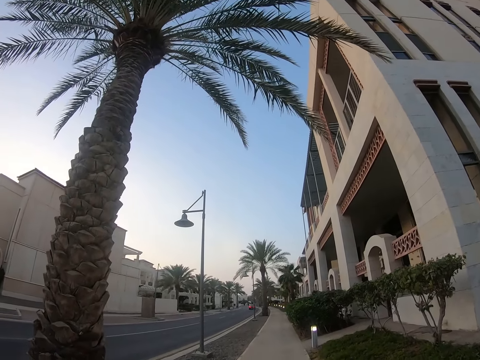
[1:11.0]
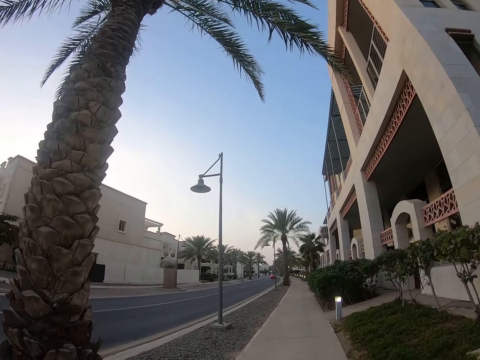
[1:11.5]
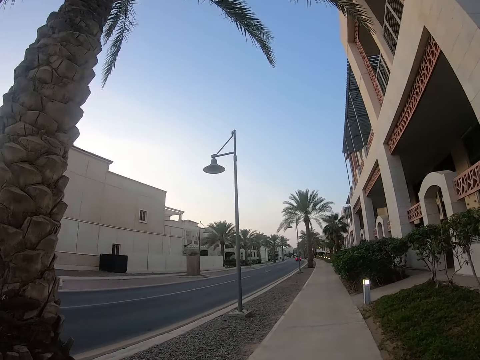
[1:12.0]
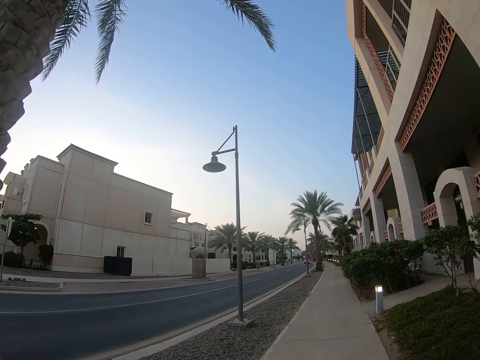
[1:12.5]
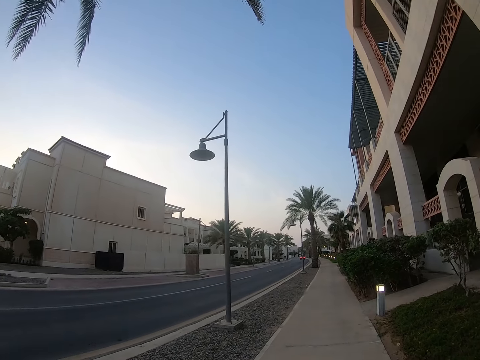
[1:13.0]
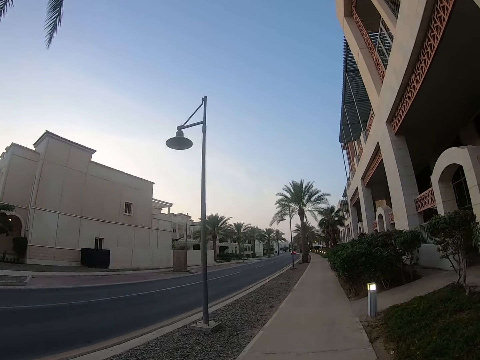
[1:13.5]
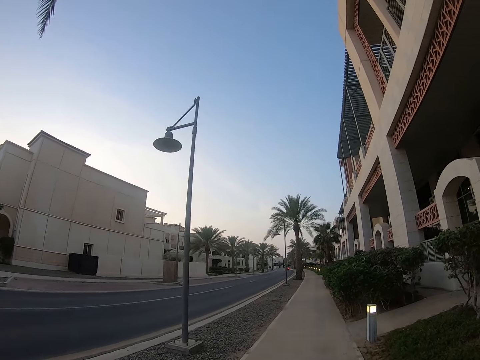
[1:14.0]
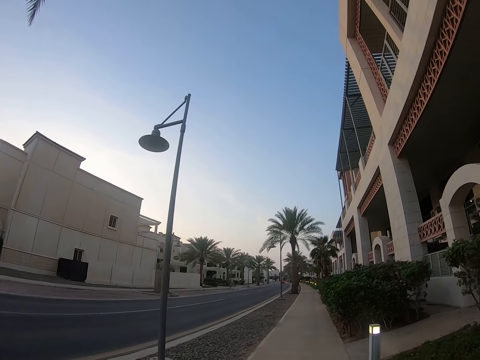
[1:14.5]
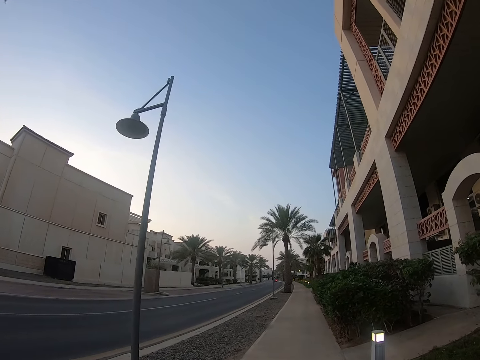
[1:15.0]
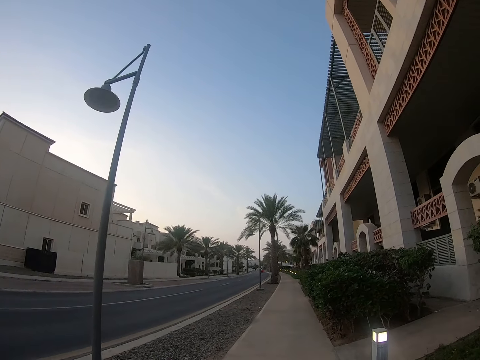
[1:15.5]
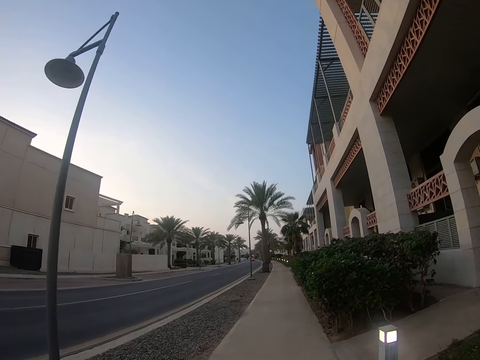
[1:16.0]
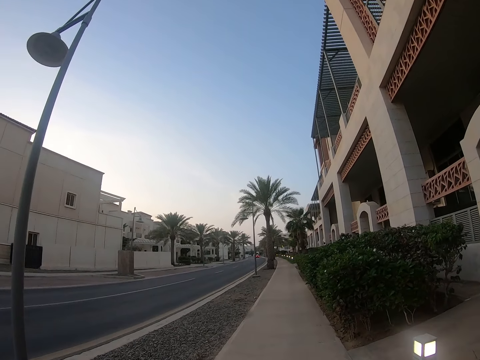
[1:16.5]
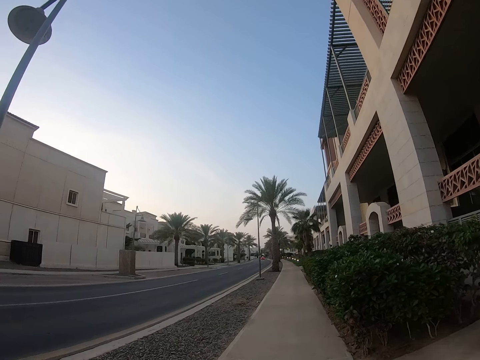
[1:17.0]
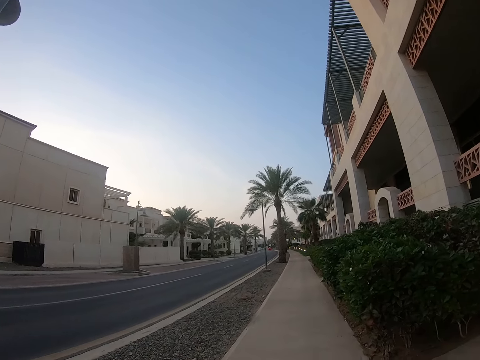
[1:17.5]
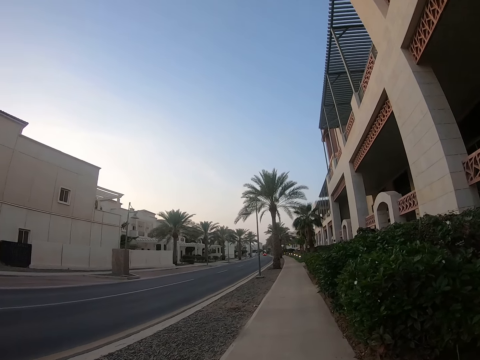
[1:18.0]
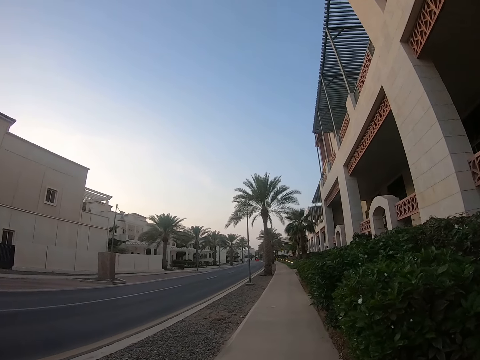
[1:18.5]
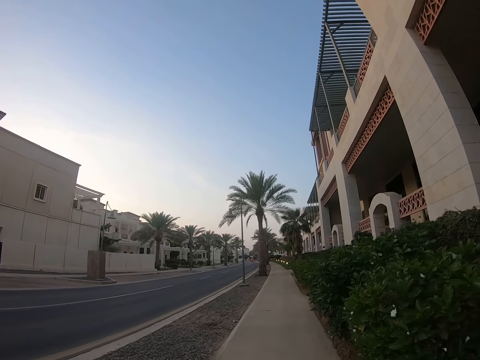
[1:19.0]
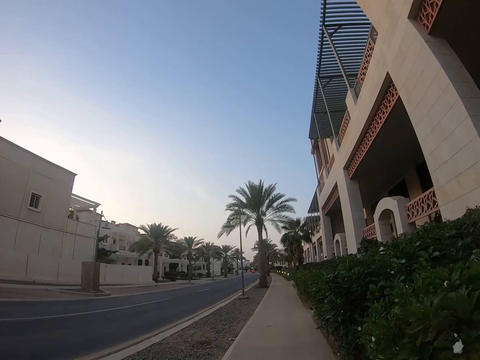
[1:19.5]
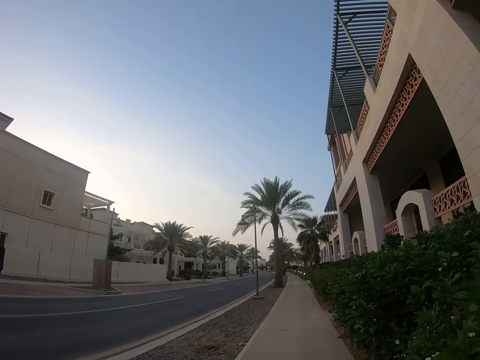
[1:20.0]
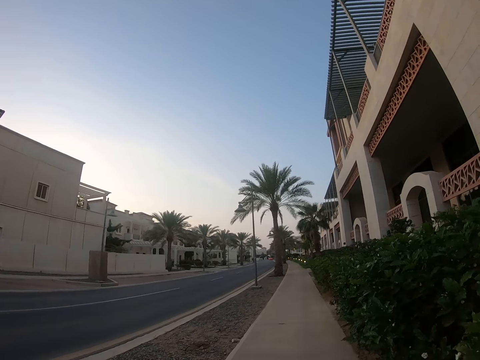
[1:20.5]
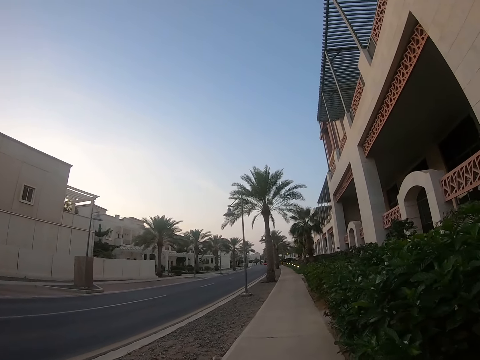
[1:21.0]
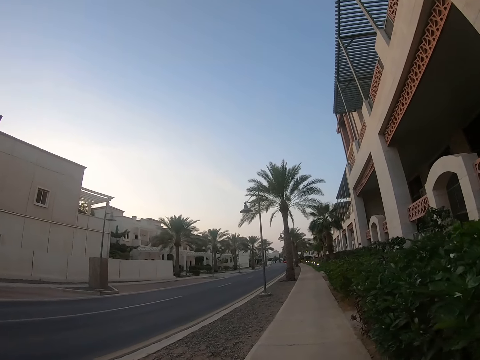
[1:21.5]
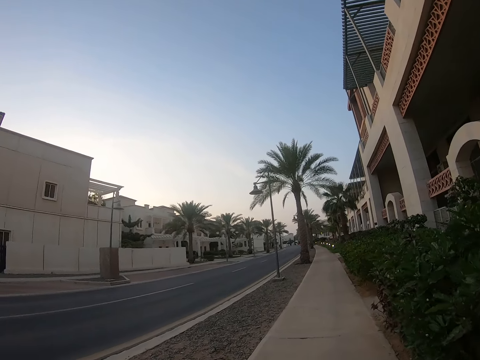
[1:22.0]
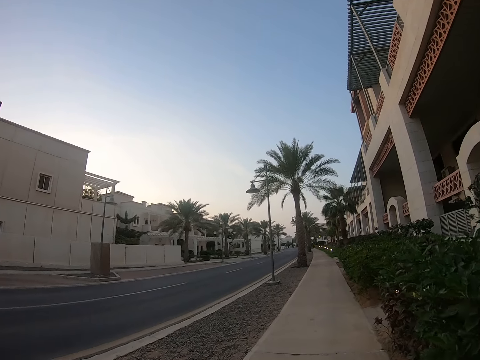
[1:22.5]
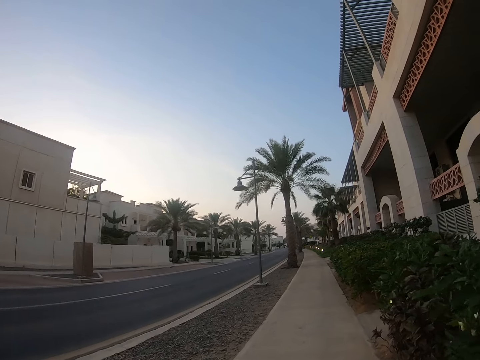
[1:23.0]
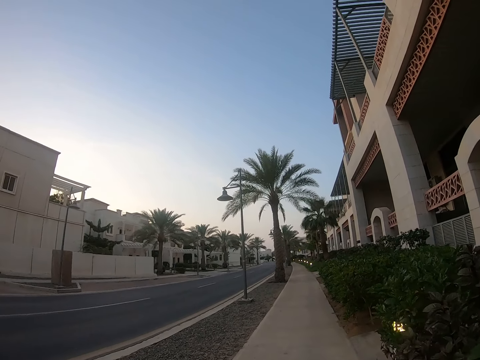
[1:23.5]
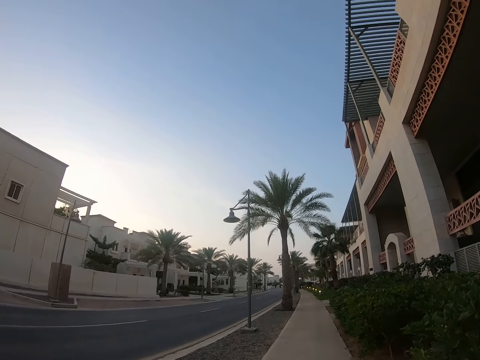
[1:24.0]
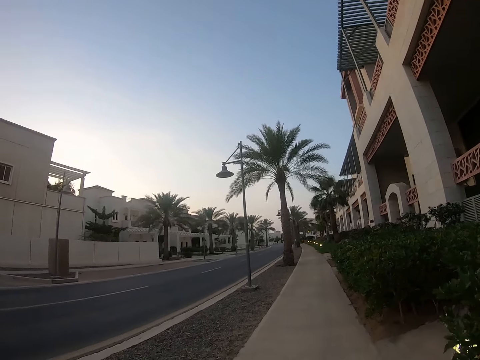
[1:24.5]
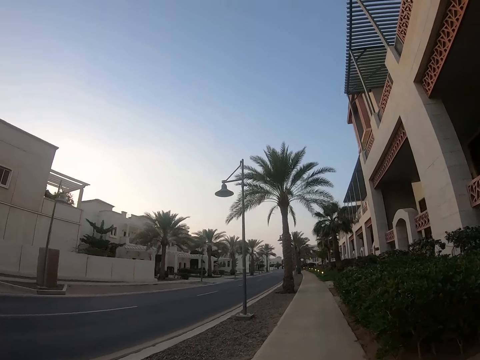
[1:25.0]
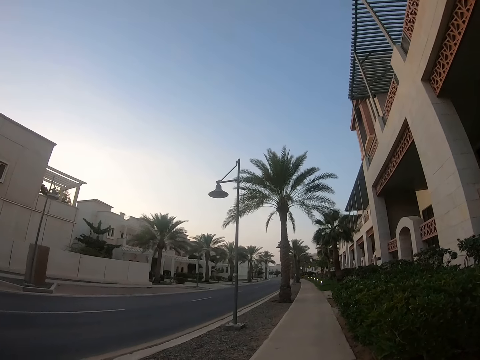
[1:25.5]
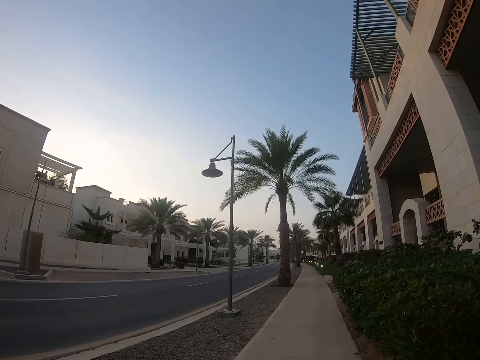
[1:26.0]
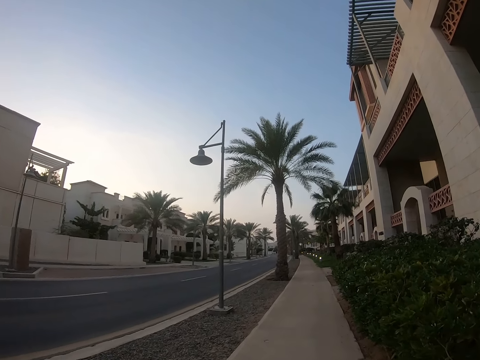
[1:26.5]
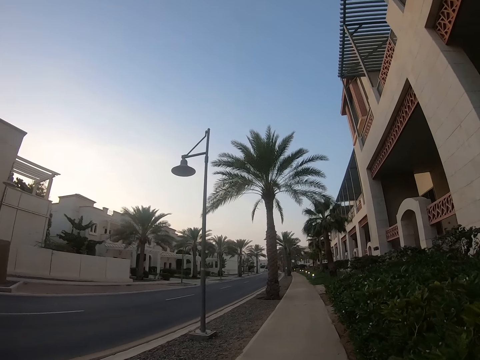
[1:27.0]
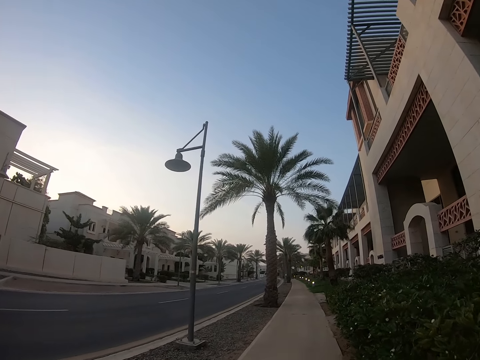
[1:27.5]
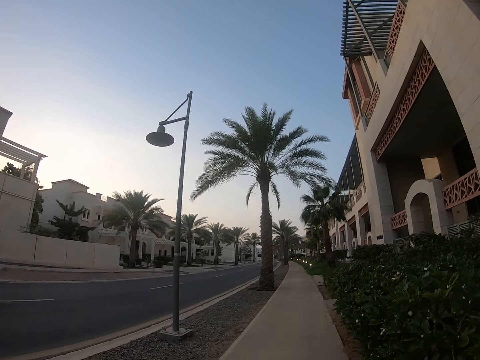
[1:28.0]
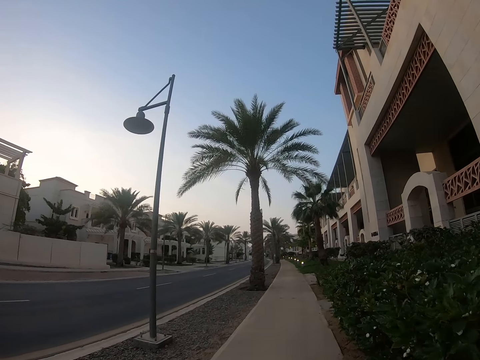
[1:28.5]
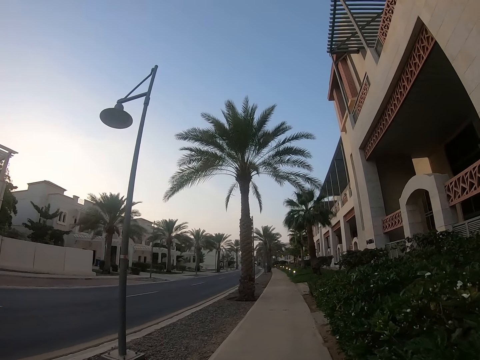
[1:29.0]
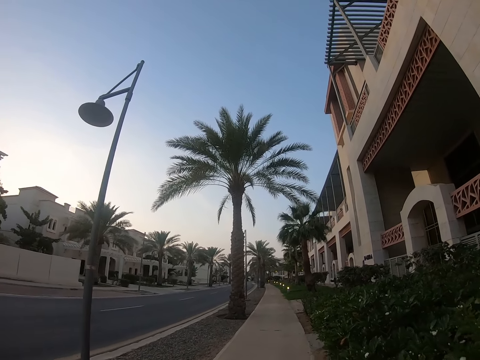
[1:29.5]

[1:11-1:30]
The camera wearer looks around trees. They walk around a sidewalk. They look around the trees. They walk around the sidewalk.

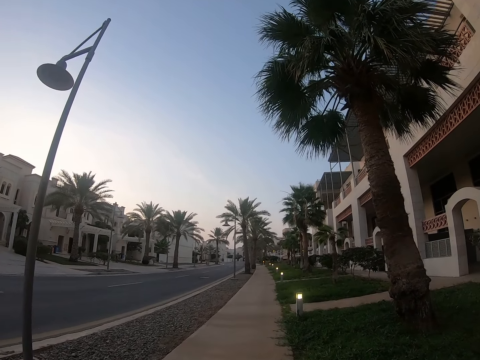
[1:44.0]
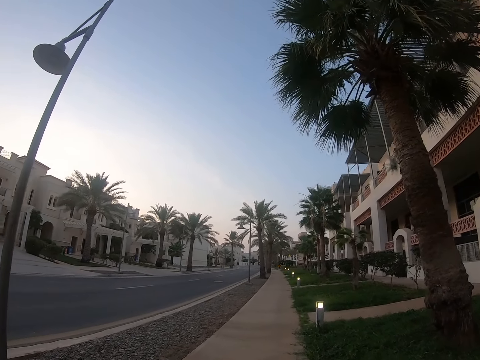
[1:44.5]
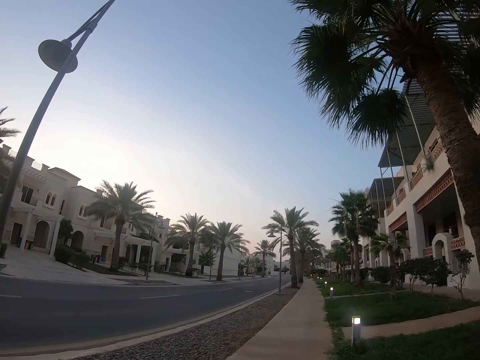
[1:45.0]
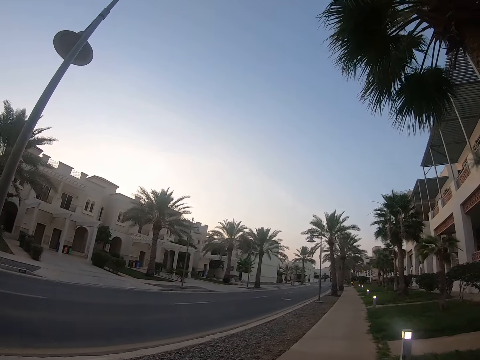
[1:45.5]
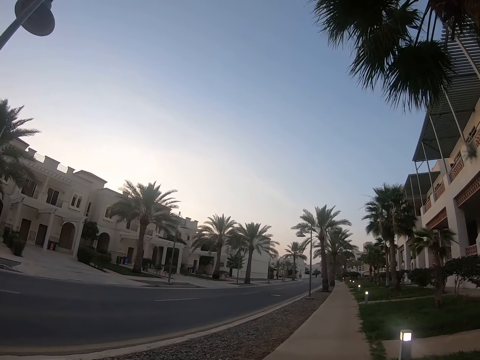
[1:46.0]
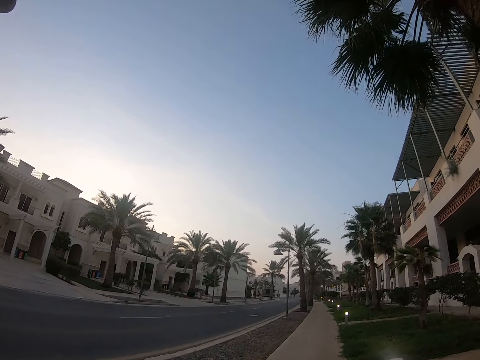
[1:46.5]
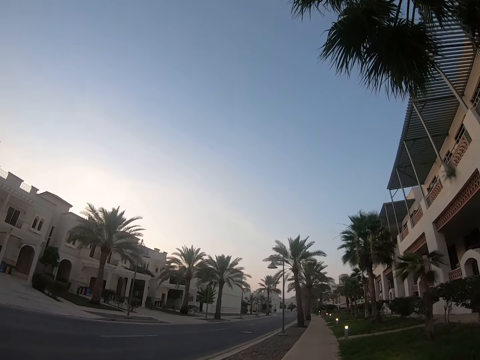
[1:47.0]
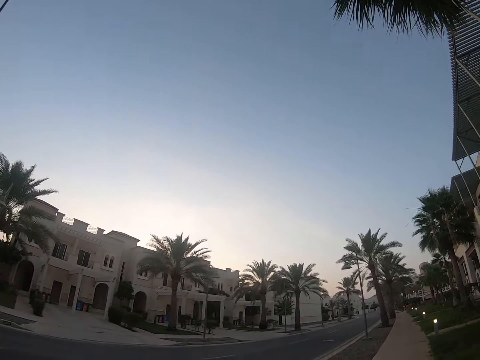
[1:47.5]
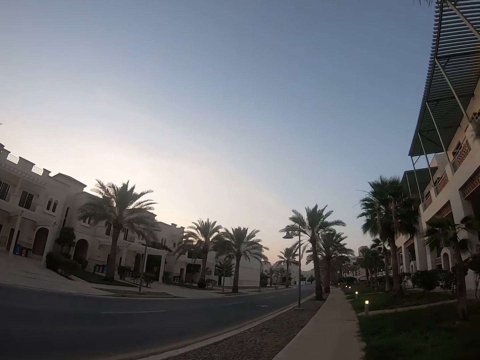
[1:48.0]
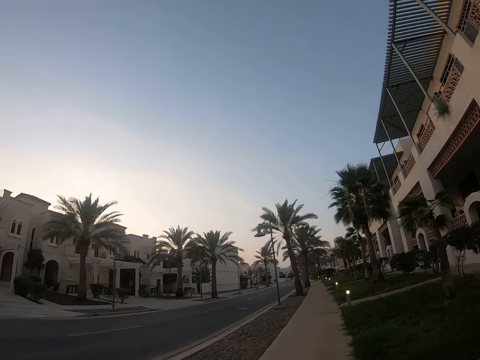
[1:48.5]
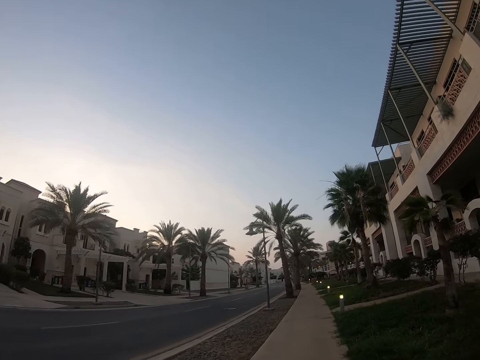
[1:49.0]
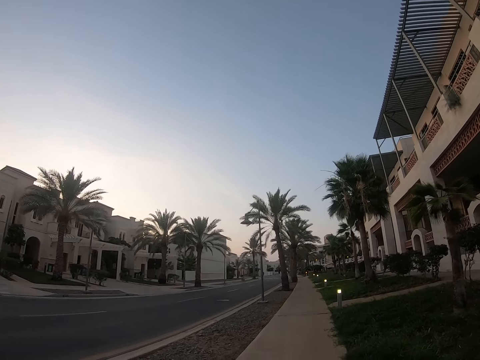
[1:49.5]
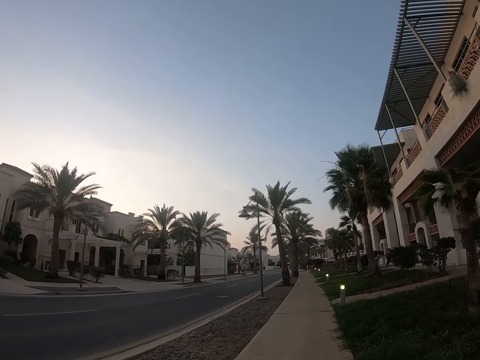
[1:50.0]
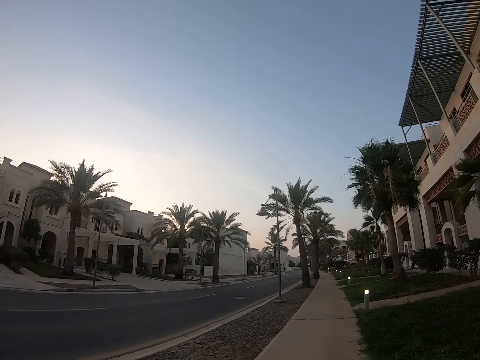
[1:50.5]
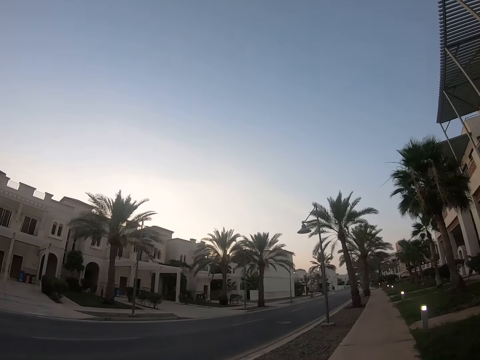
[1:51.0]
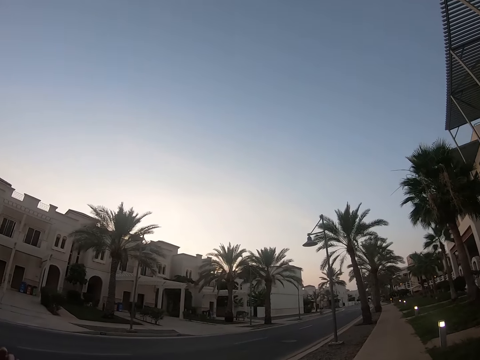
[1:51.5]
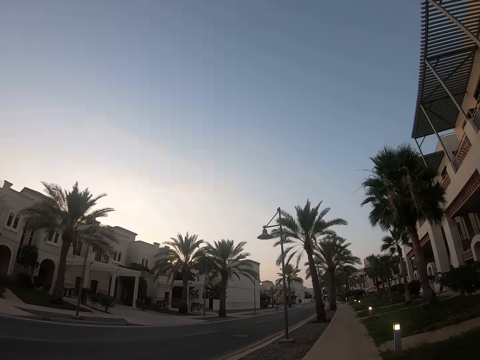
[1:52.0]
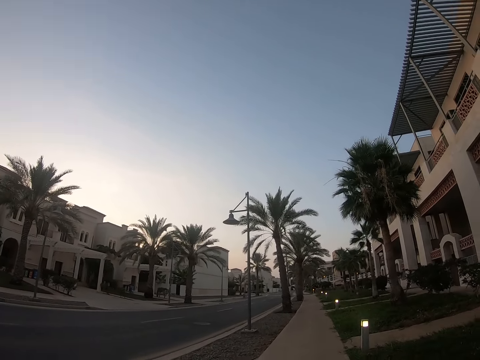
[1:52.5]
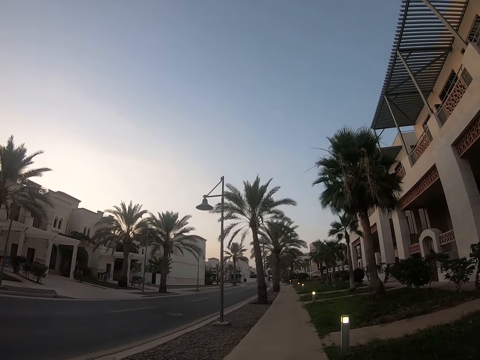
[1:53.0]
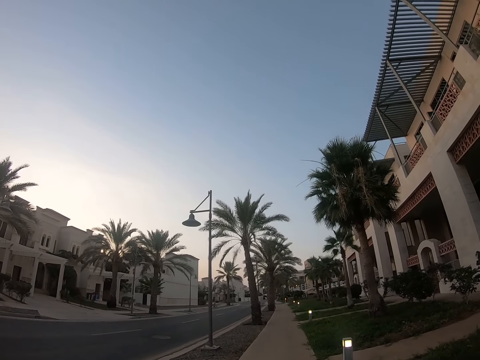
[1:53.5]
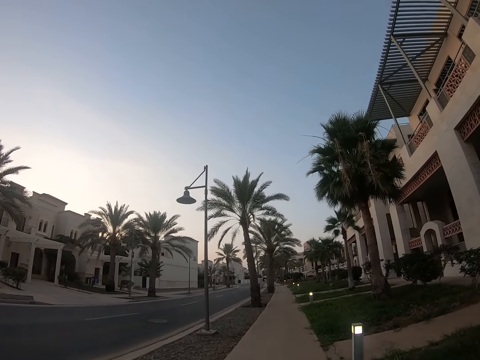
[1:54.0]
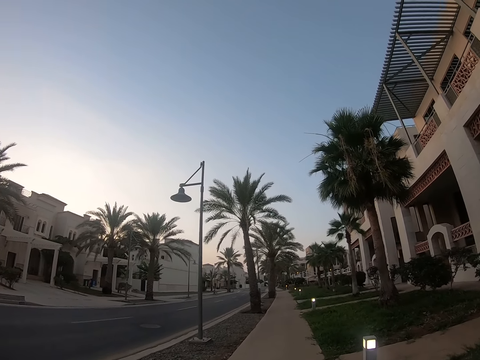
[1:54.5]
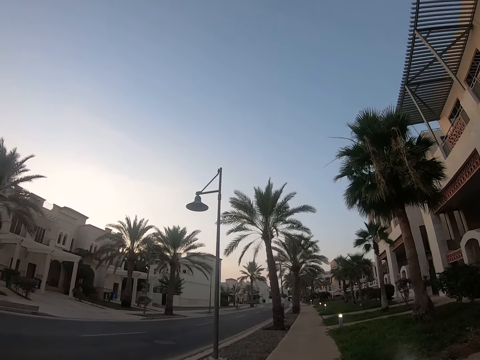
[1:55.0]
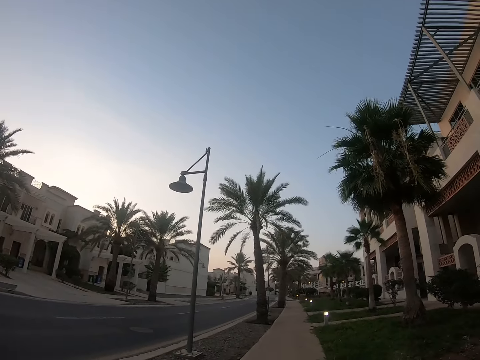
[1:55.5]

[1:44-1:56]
The camera wearer looks around trees. They walk around a sidewalk. They look around the trees. They walk around the sidewalk.
